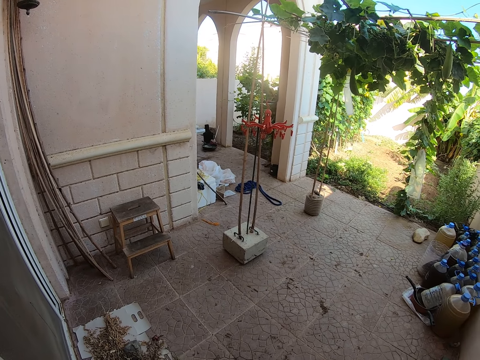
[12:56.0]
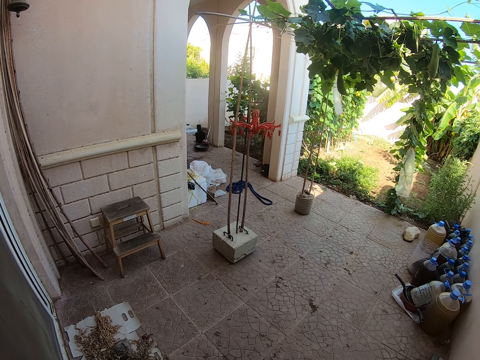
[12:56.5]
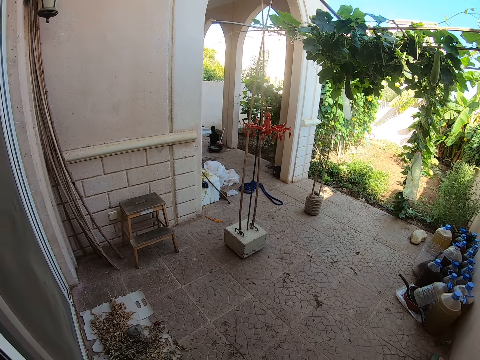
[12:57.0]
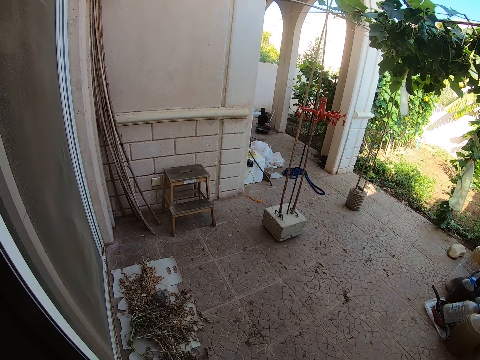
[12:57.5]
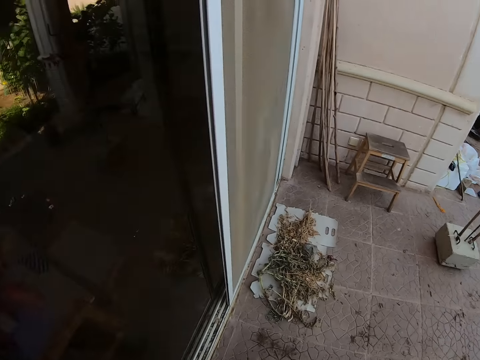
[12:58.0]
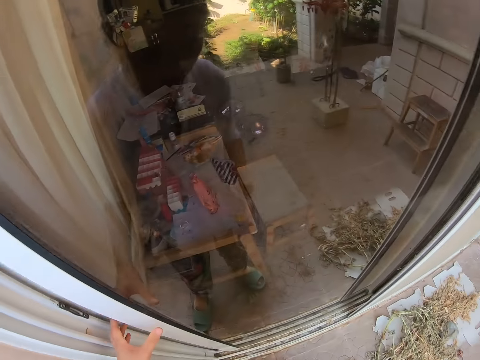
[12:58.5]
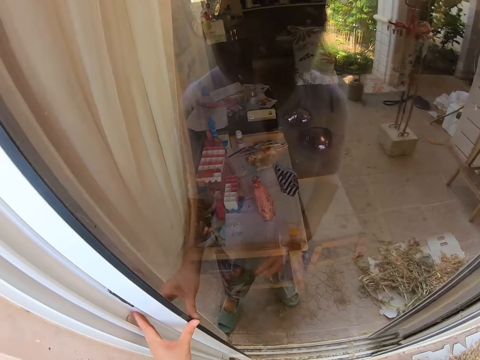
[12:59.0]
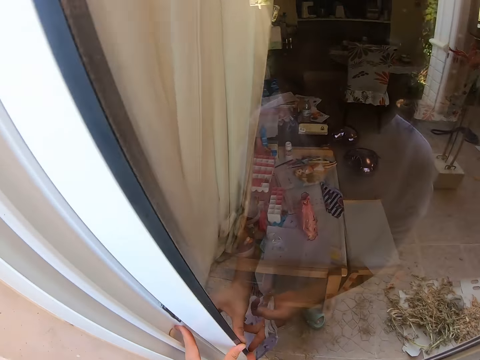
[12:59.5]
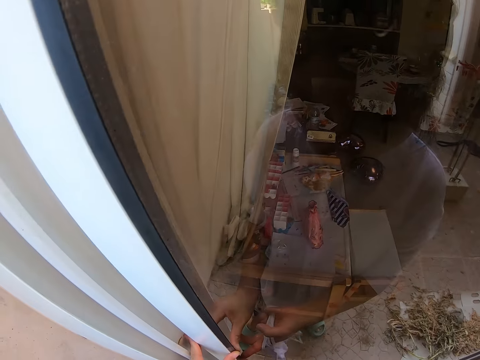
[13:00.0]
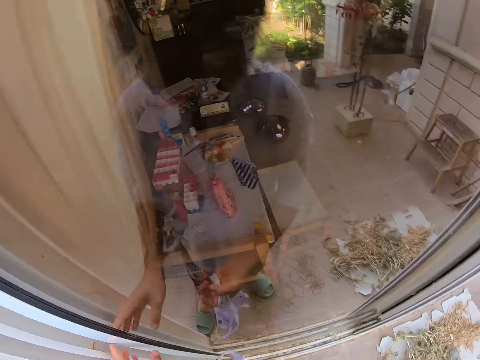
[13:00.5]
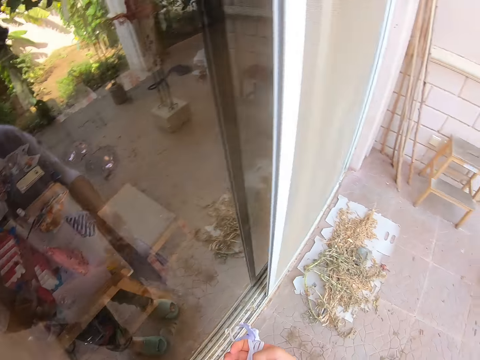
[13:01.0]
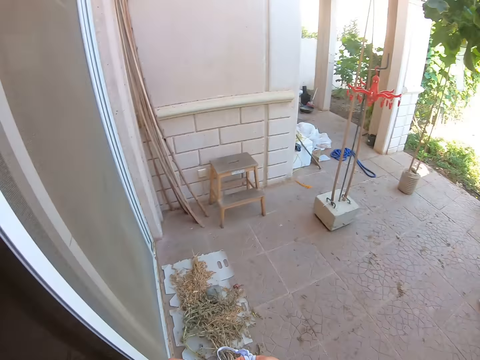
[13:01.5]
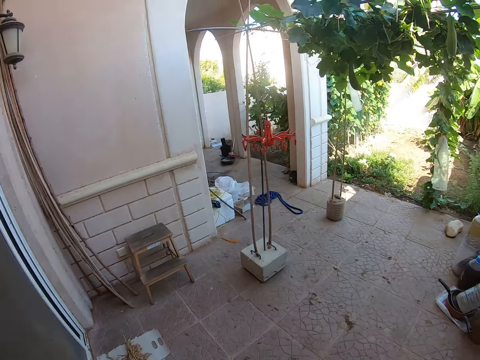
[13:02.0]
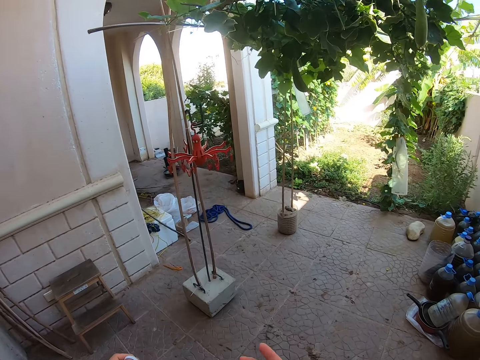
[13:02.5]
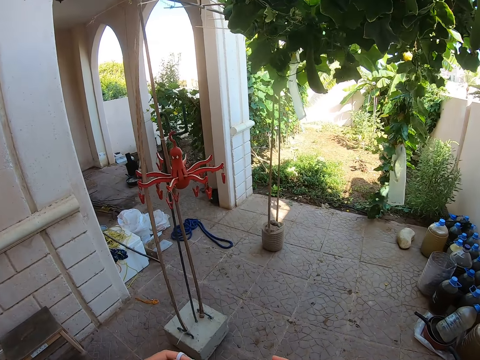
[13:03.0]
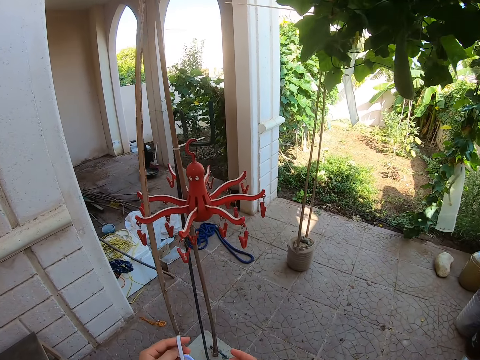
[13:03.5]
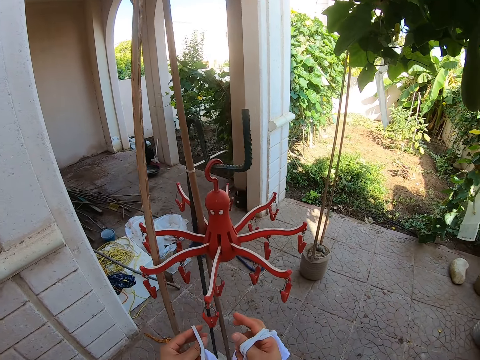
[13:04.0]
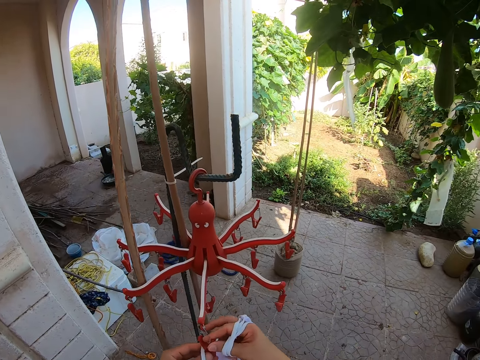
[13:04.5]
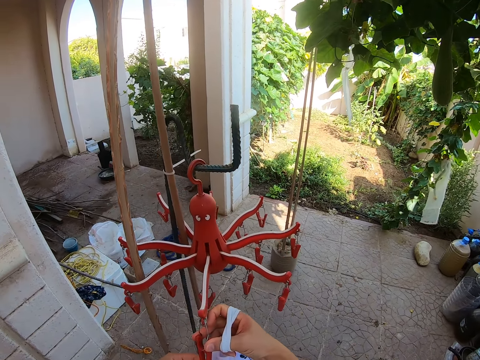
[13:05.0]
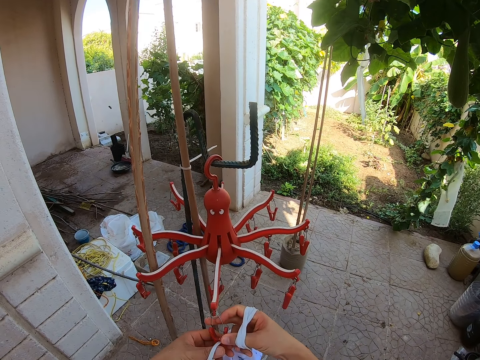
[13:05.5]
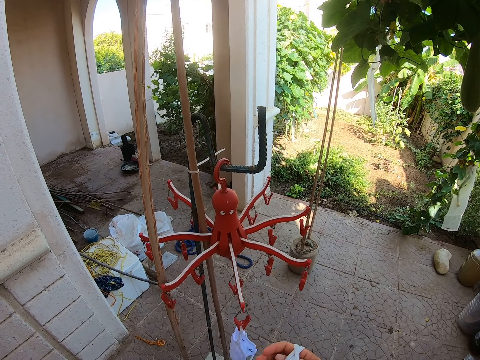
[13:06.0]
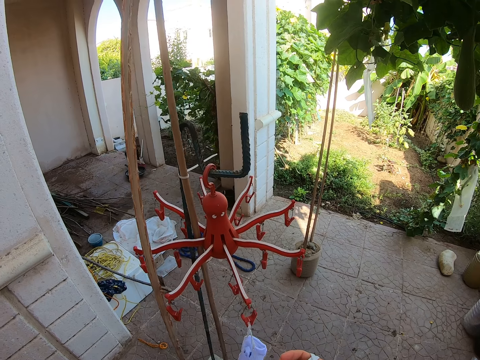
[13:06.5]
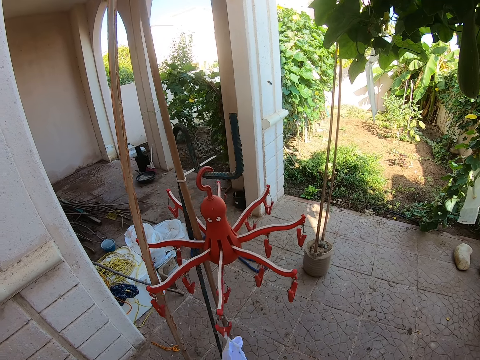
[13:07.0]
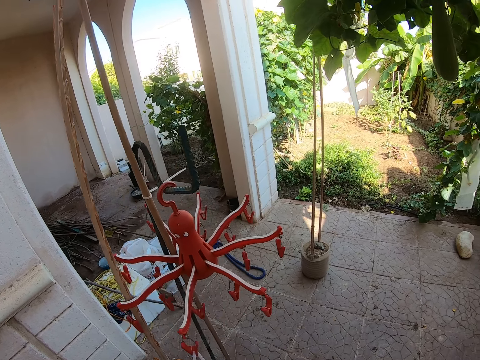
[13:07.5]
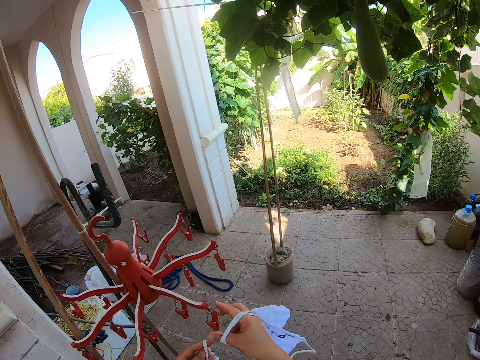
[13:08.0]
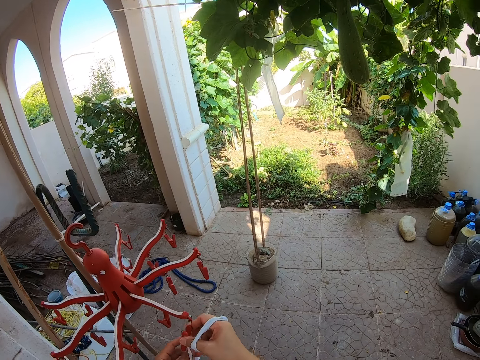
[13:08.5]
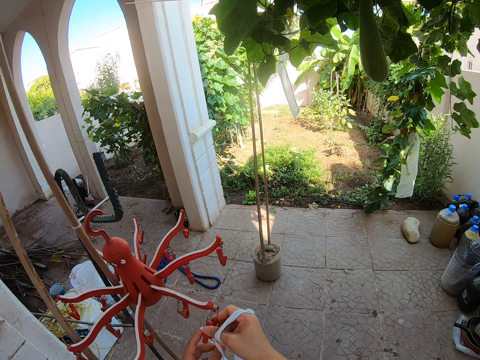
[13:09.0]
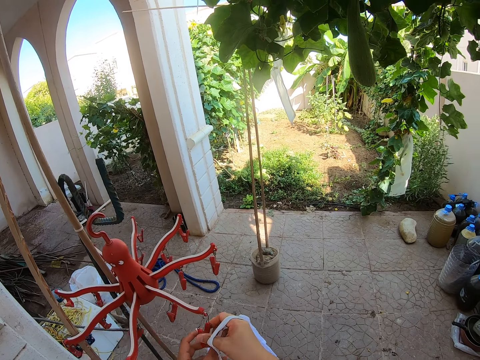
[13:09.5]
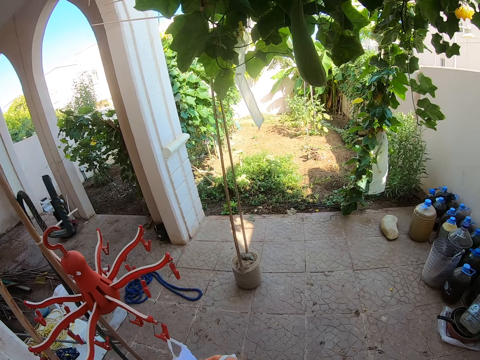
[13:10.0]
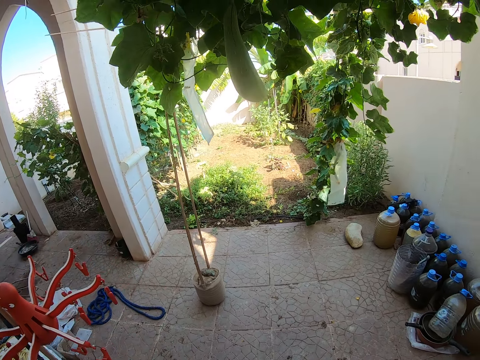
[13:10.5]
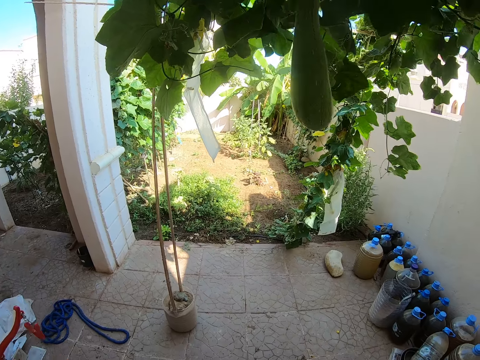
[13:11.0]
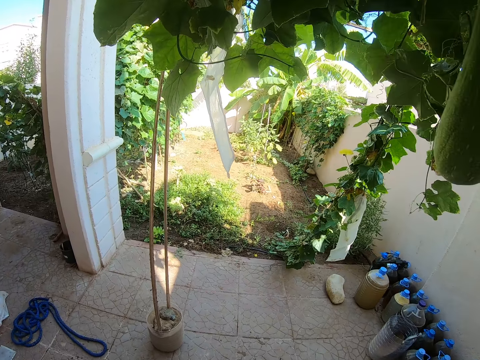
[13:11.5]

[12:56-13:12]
The camera wearer looks around the backyard. They close the door. They place the face masks on the cloth drying rack or hanger. They place the face mask on the hanger again.

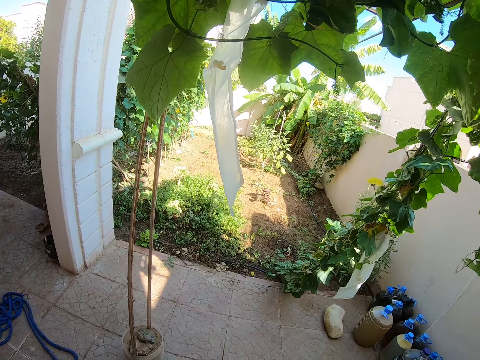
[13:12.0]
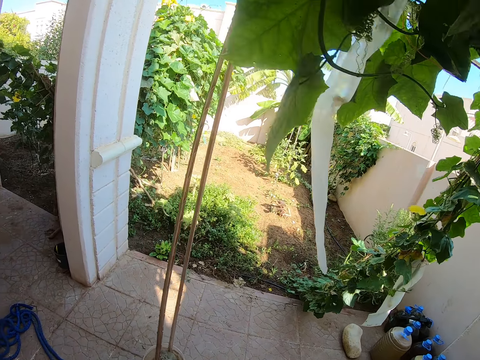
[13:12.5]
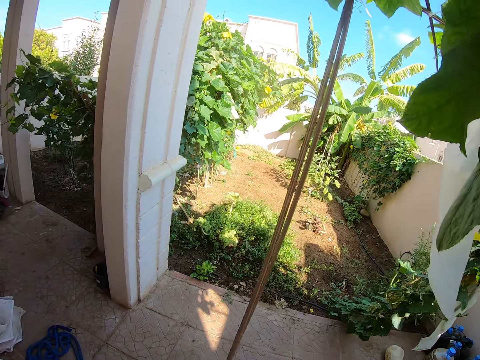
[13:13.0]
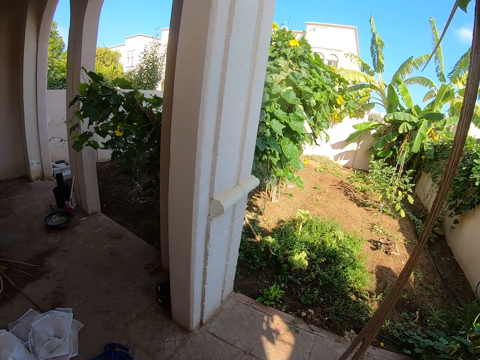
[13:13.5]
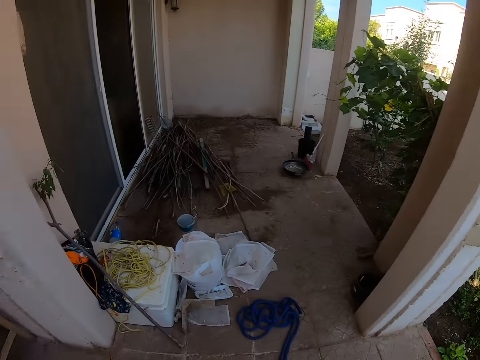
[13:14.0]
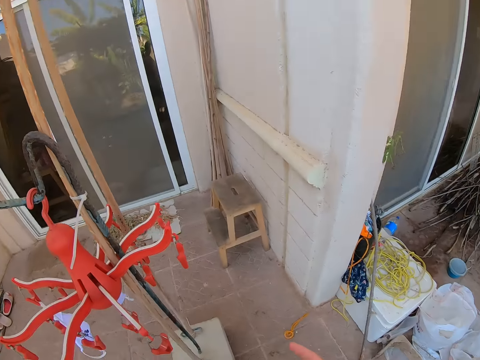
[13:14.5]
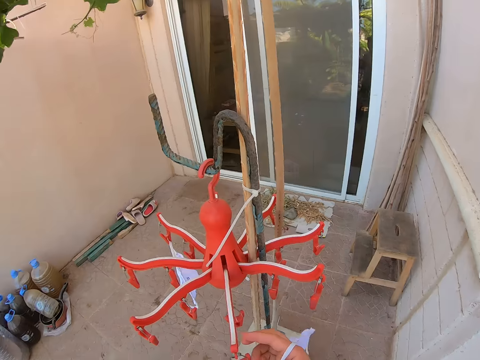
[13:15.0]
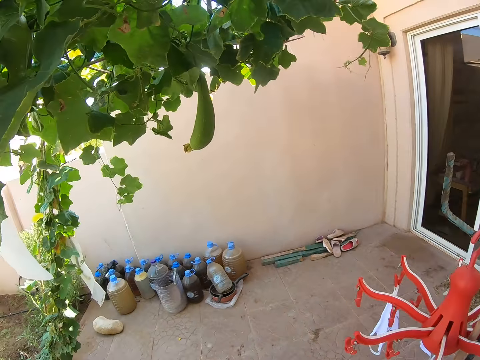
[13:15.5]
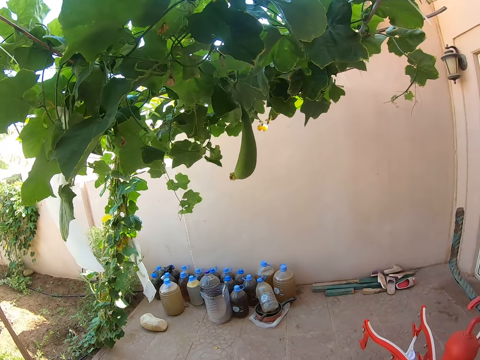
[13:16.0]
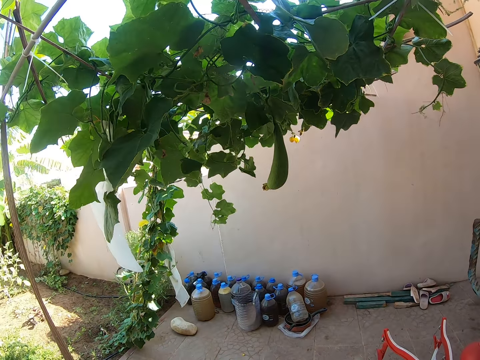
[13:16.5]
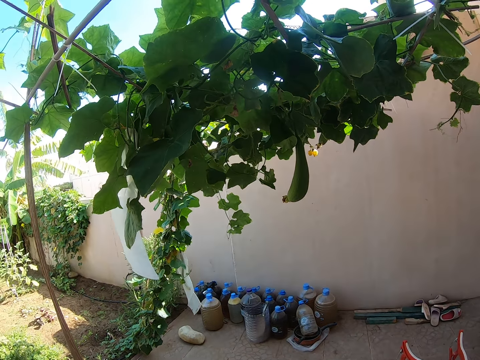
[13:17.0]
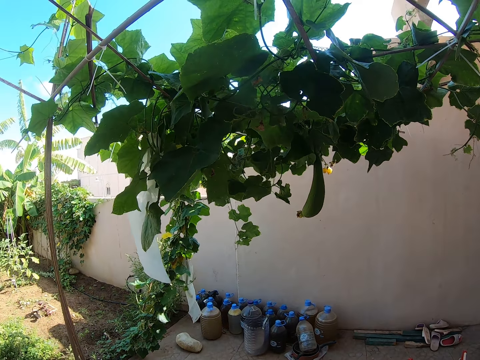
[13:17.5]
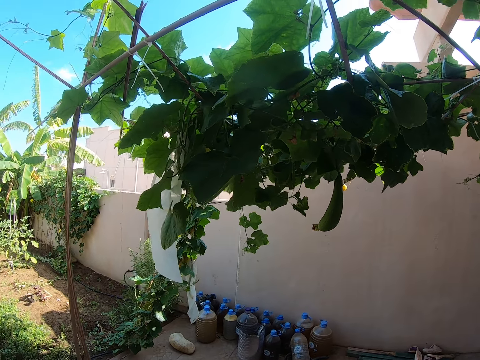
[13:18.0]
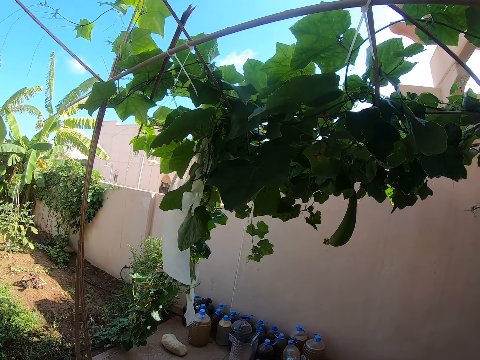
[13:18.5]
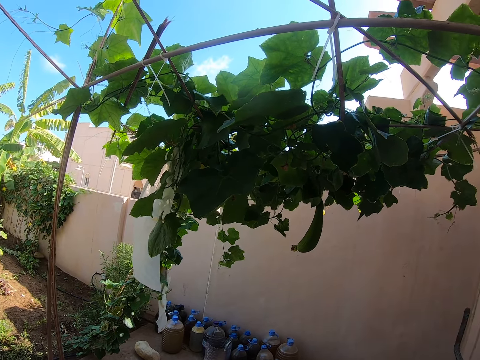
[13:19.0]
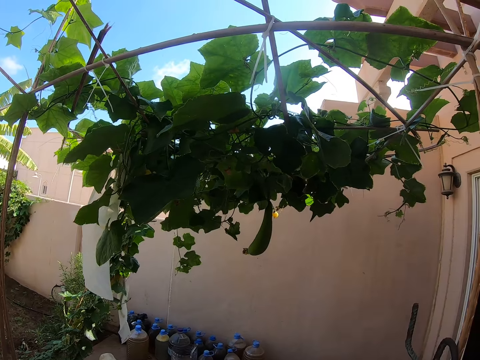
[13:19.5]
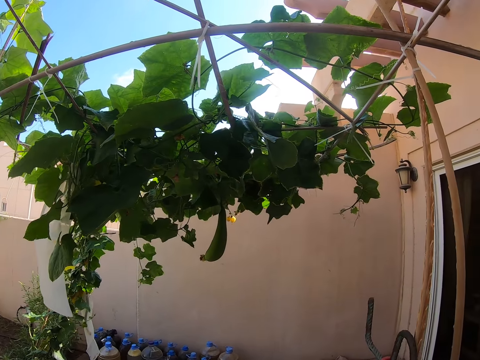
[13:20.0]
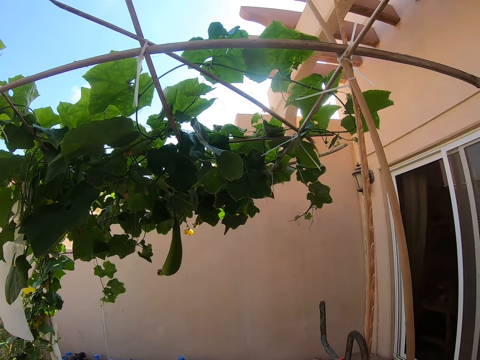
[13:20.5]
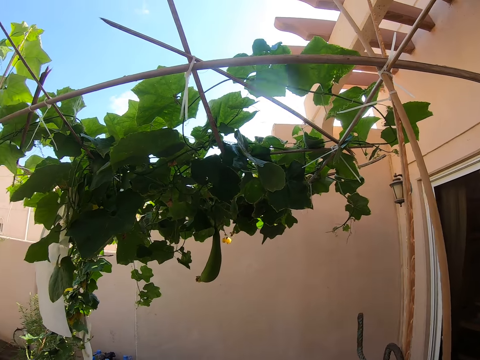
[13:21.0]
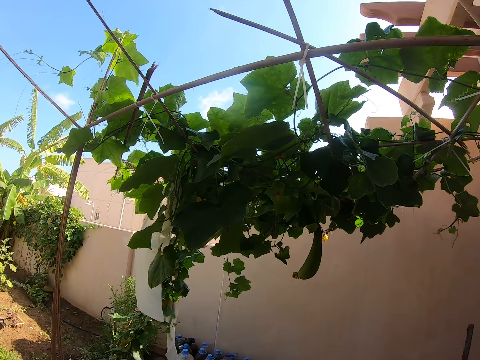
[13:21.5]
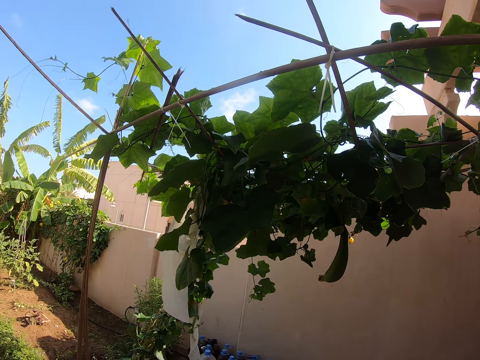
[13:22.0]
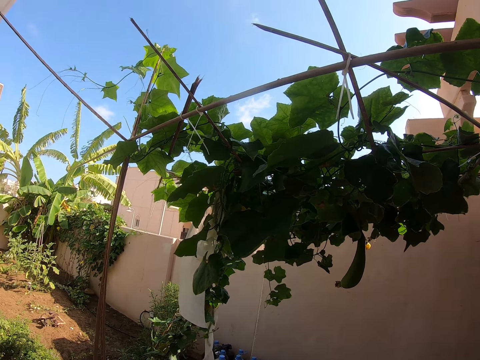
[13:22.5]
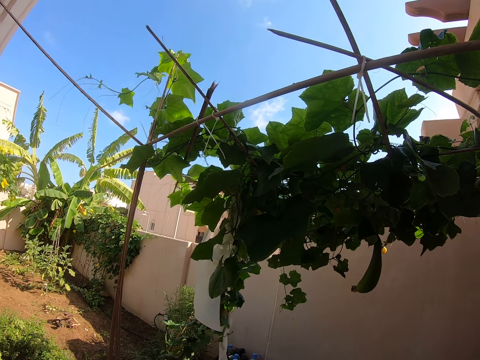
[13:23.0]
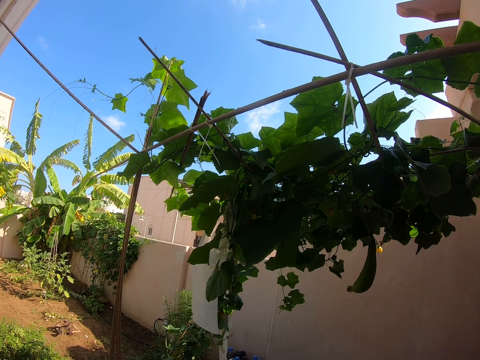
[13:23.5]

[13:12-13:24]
The camera wearer moves around the backyard.
